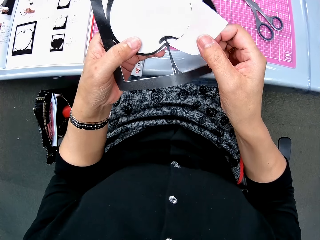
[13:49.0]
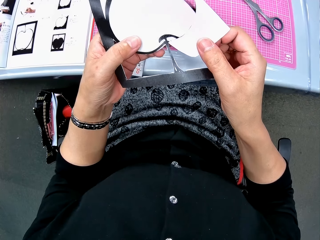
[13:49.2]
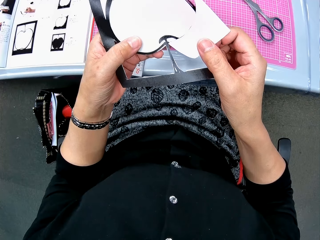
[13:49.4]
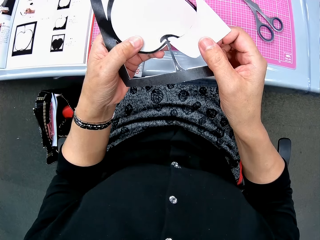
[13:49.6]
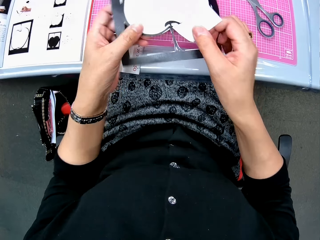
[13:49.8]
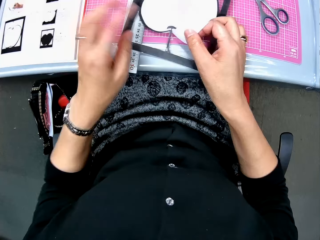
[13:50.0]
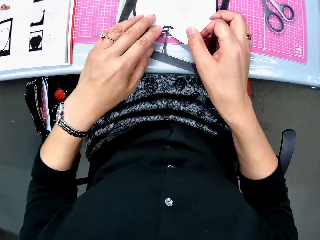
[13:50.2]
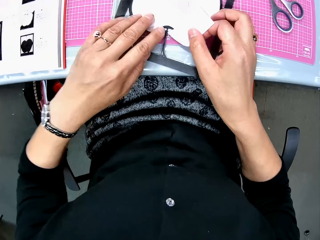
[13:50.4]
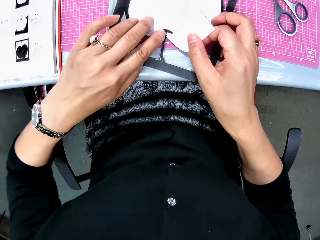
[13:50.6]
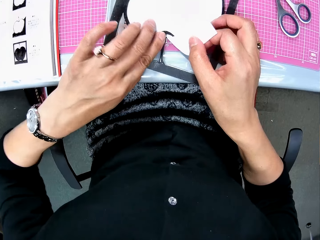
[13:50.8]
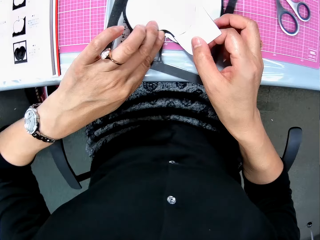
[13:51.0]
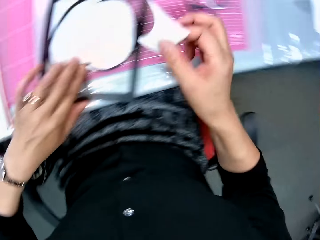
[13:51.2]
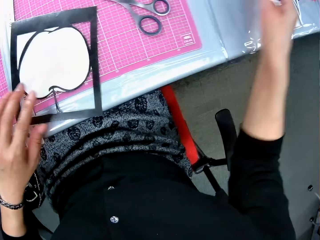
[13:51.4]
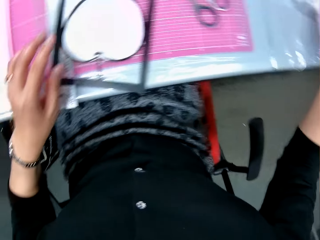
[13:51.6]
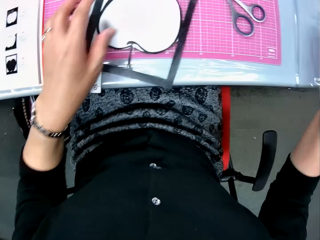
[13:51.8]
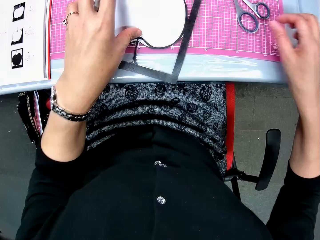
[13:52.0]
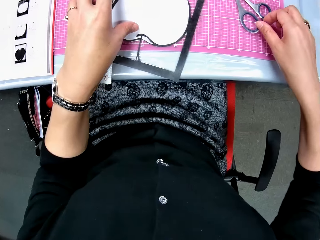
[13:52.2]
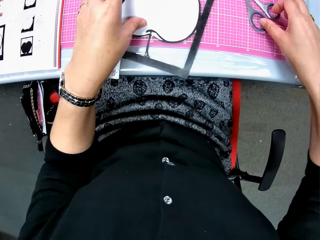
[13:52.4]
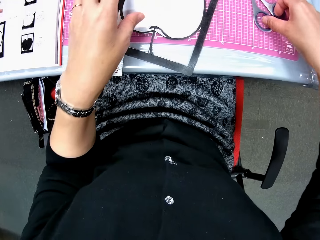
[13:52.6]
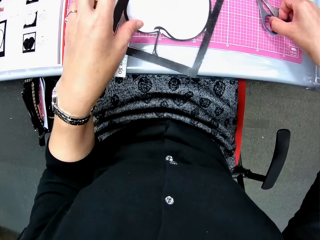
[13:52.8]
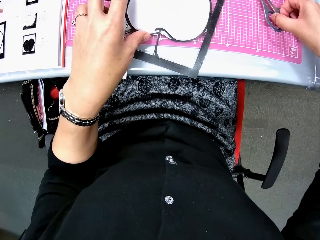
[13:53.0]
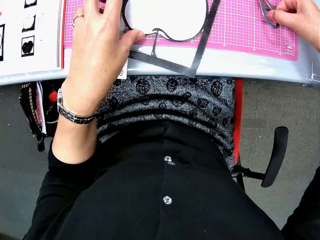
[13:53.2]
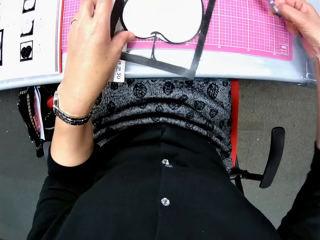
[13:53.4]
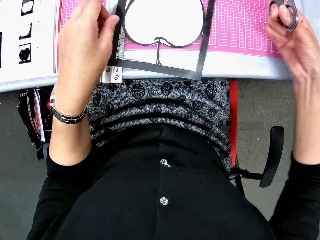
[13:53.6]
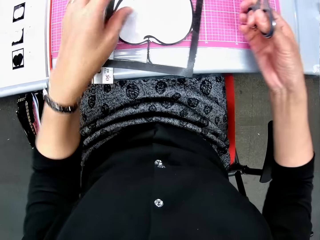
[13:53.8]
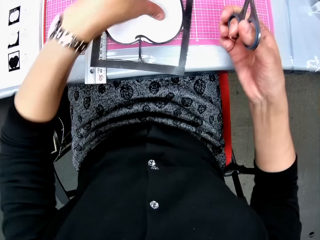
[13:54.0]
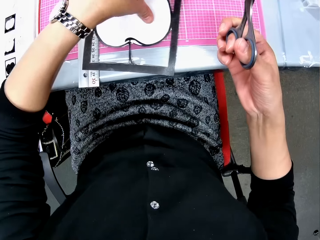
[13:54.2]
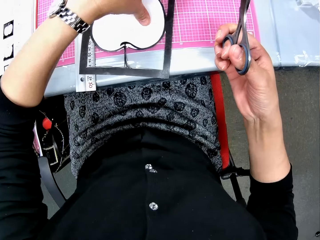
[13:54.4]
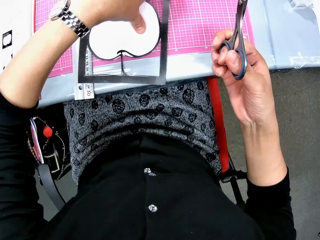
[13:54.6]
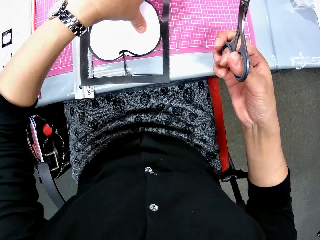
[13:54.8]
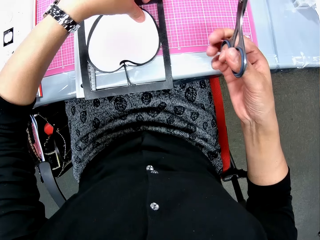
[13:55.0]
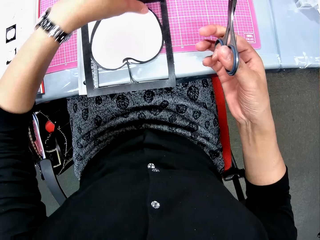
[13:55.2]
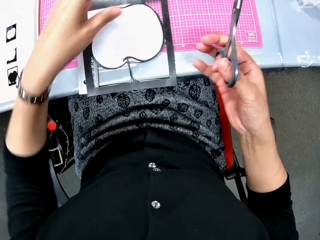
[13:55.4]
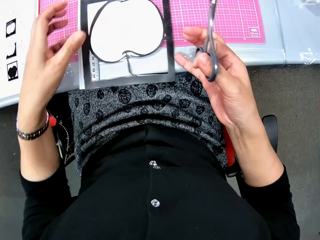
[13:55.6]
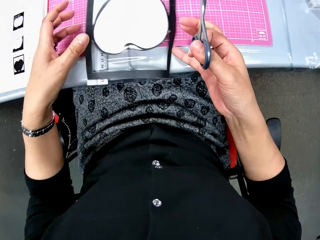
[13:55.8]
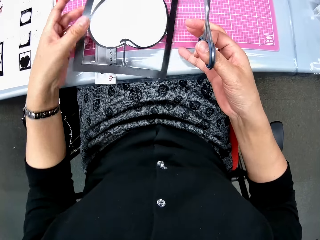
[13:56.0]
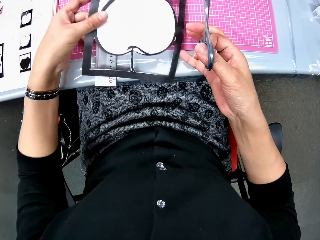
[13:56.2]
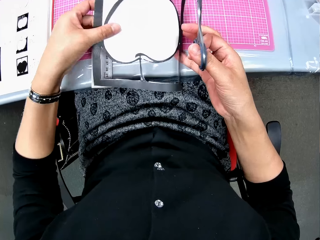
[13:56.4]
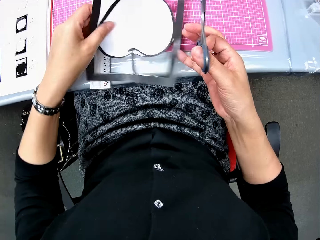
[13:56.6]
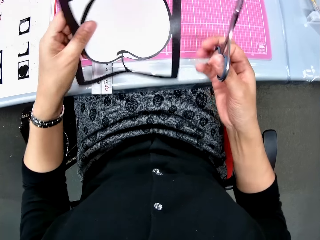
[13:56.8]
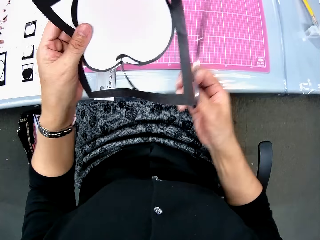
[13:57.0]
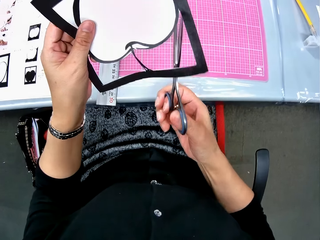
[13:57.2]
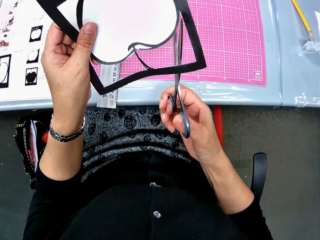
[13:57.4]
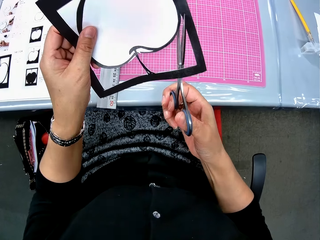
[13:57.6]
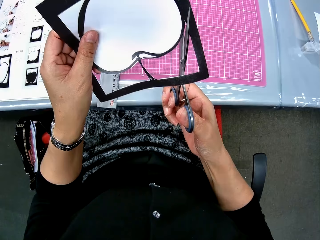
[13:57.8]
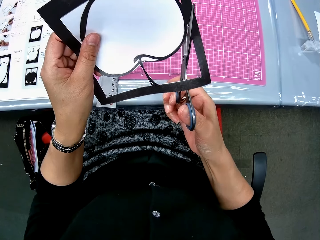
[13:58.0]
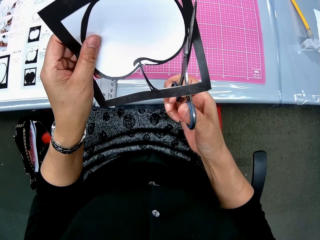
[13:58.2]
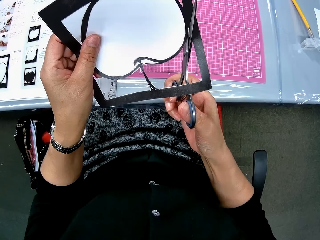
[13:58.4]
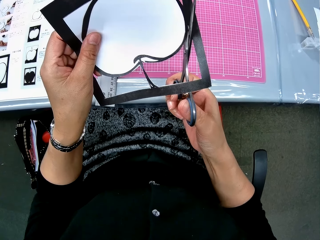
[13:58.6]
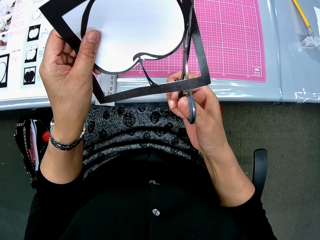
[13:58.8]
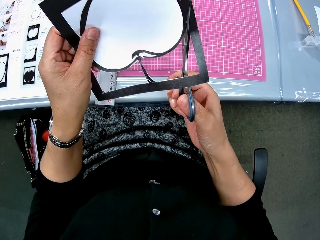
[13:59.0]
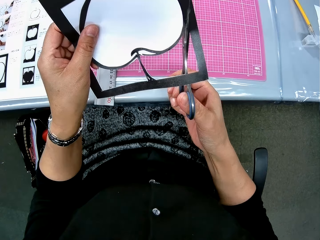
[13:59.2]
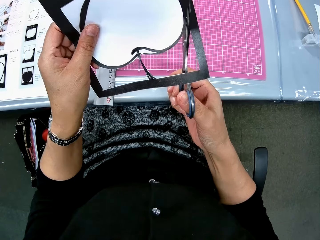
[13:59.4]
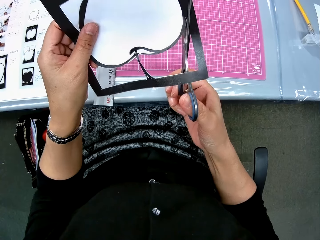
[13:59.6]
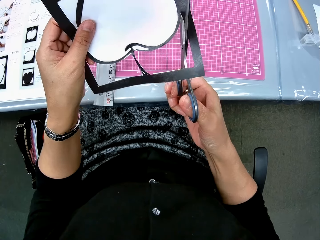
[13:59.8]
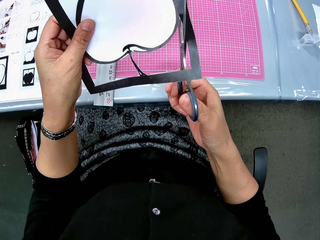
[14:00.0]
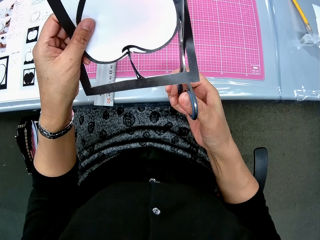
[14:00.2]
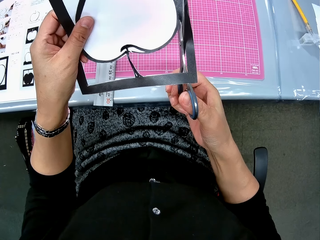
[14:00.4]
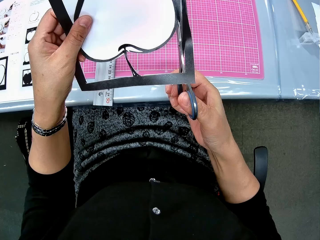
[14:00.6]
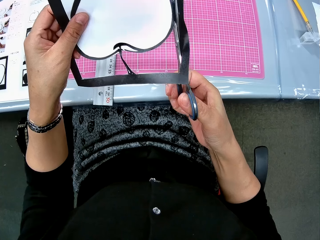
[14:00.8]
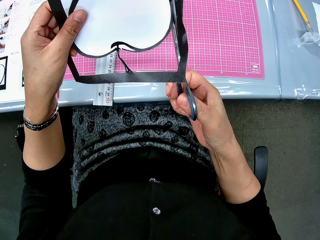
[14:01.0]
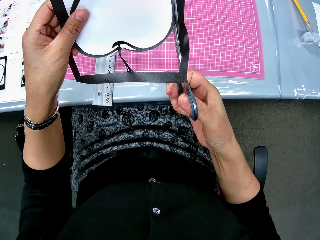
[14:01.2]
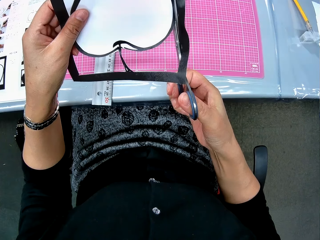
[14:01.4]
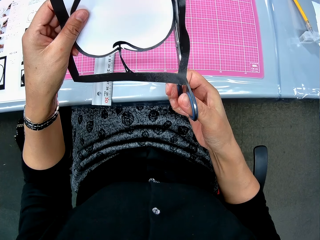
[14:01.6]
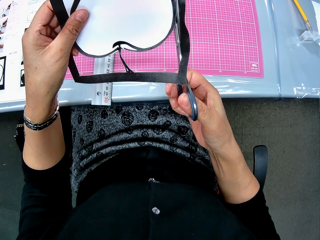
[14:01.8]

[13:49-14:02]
The camera wearer drops the paper craft on the cutting mat. They remove the cut piece from the paper craft. They drop the cut piece on the right side of the table. They pick the paper craft from the cutting mat. They pick the scissors from the cutting mat. They continue to cut the paper craft with the scissors.

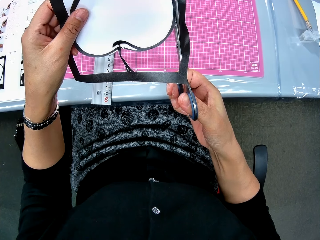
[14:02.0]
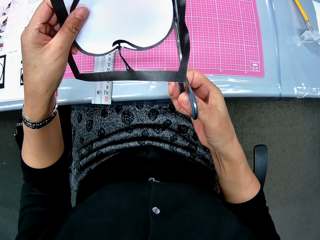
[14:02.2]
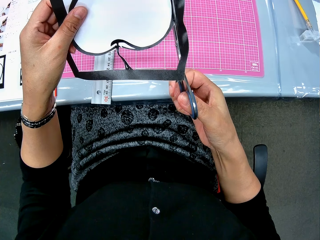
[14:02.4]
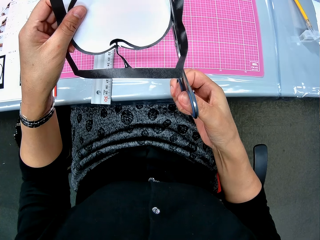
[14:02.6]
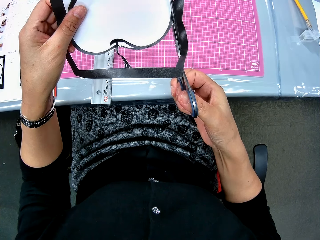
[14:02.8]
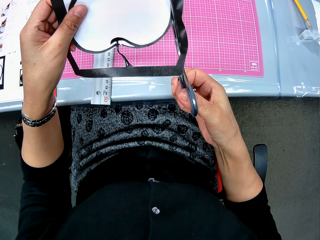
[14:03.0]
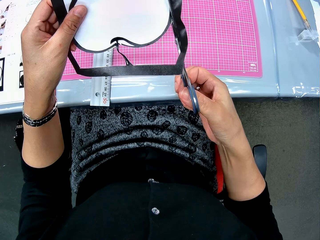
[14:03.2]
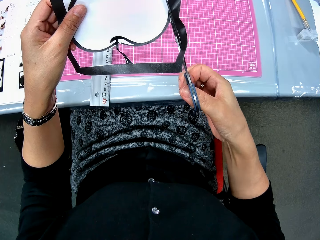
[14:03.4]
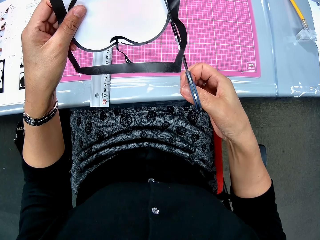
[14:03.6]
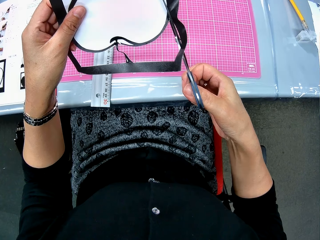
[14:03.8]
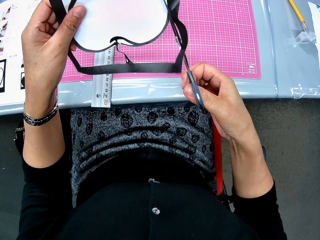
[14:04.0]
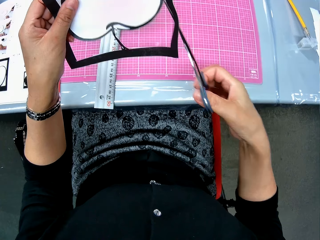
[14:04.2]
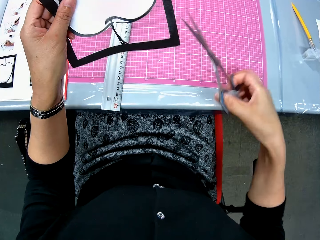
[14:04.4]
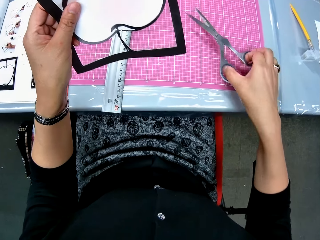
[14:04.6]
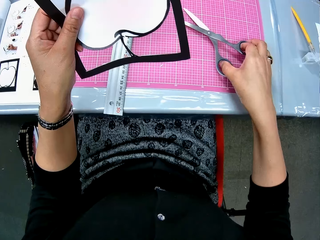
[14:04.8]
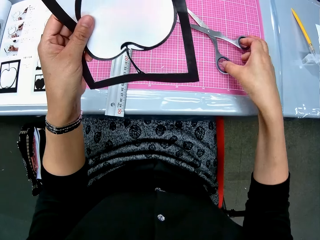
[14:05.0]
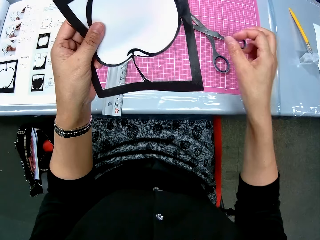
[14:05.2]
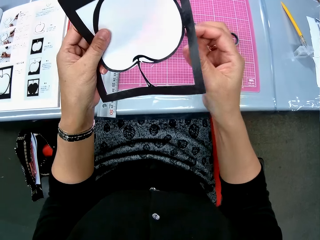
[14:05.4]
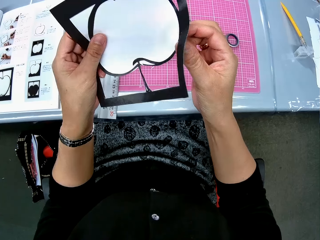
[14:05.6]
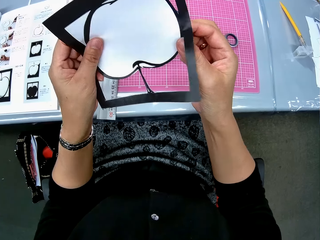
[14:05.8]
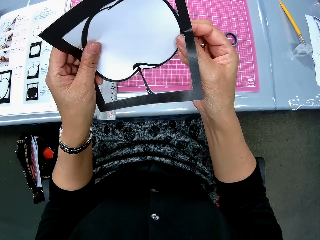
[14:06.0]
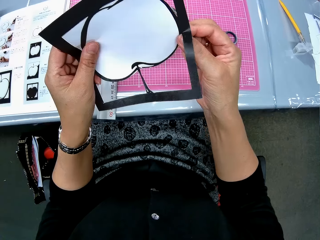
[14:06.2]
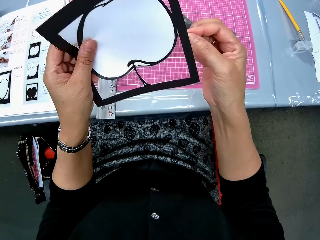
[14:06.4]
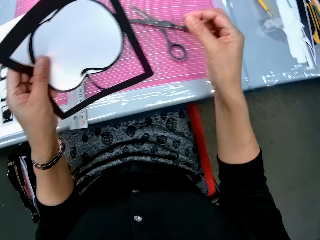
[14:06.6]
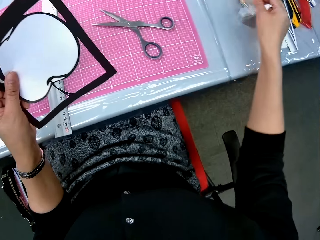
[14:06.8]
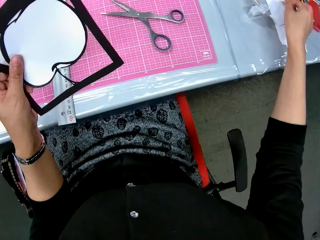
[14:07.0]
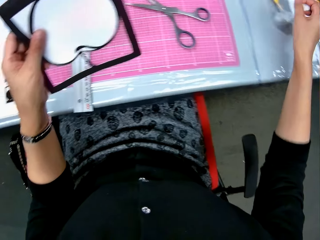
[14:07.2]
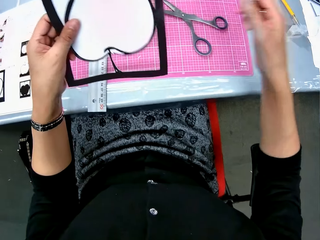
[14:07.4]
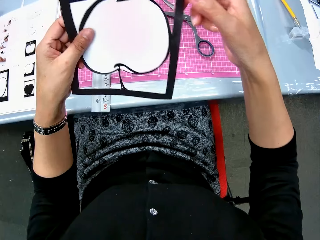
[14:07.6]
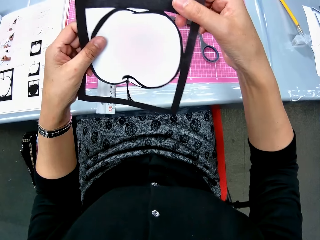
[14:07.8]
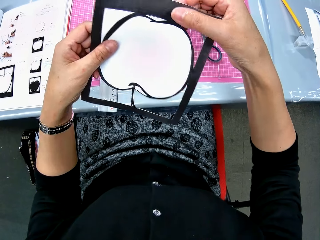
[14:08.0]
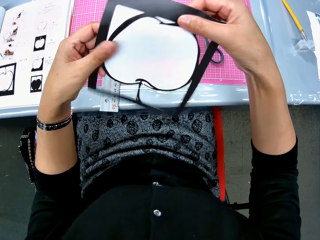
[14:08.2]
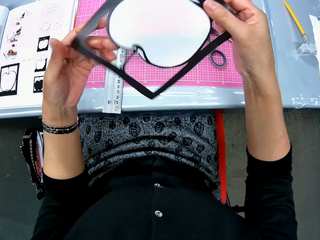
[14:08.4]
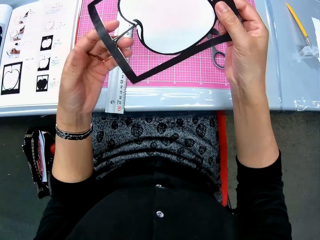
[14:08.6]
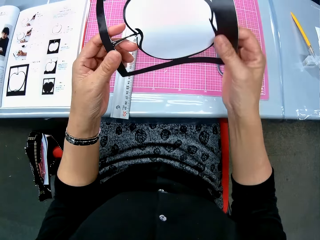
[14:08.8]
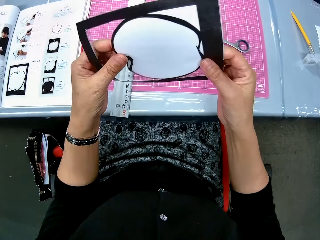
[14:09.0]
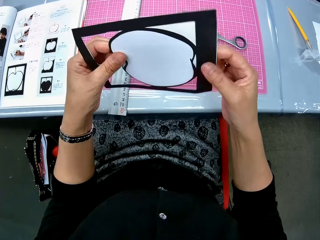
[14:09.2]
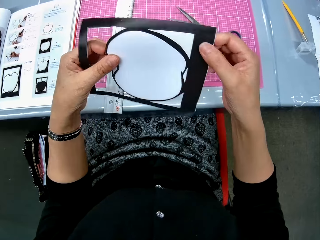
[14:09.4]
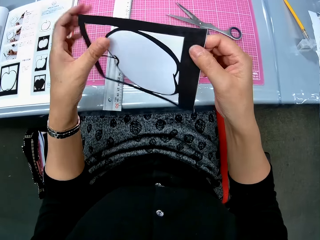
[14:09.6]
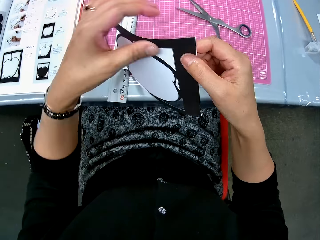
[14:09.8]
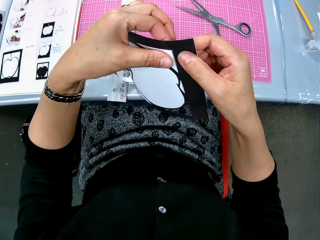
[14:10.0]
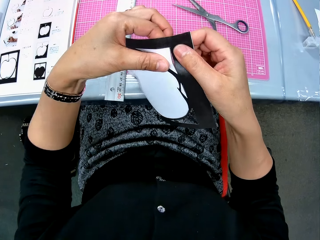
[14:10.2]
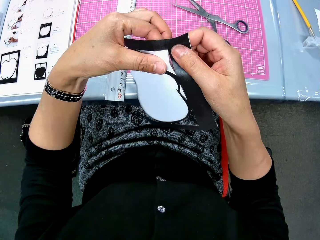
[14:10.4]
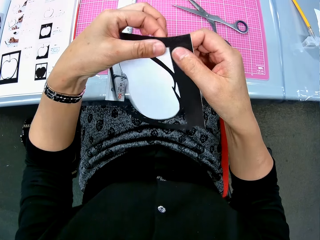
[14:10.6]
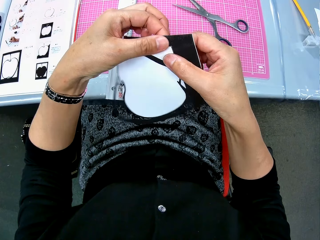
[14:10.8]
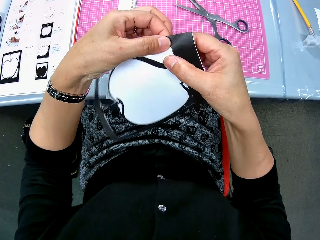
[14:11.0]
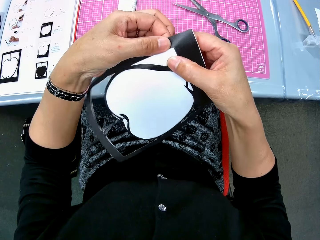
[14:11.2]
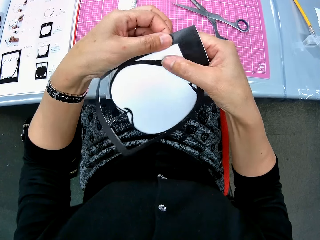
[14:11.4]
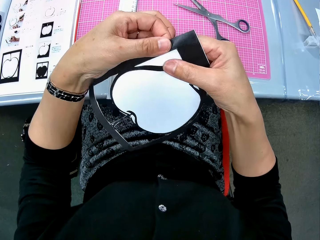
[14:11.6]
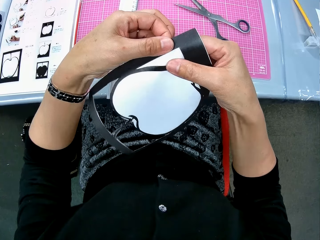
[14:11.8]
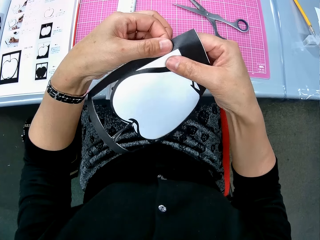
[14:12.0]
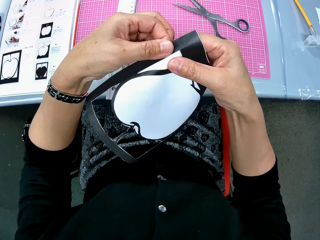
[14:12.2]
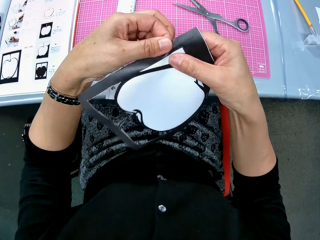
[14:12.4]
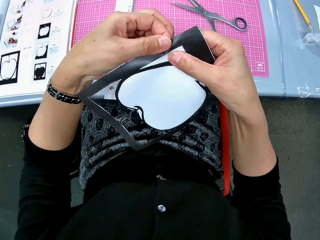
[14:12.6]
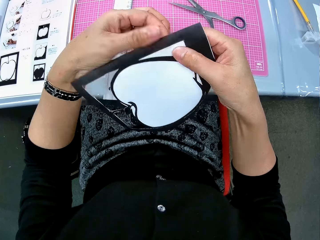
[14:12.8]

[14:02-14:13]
The camera wearer drops the scissors on the cutting mat. She removes another cut piece from the paper craft or drawing. She drops the cut piece on the right side of the table. She rotates the paper craft in her hands and adjusts the paper craft with her hands. She folds the drawing.
